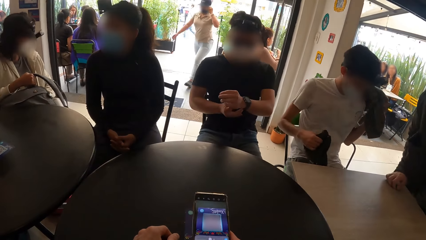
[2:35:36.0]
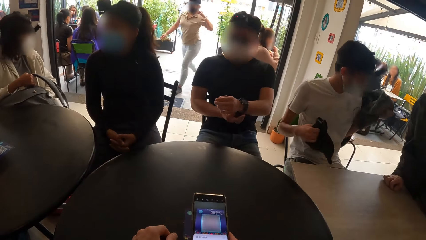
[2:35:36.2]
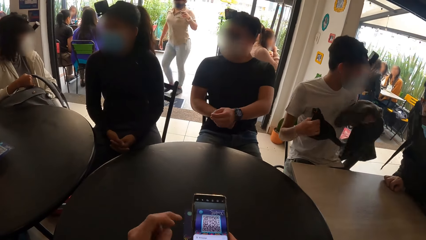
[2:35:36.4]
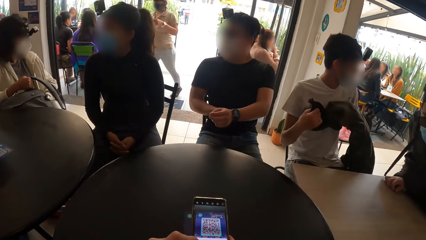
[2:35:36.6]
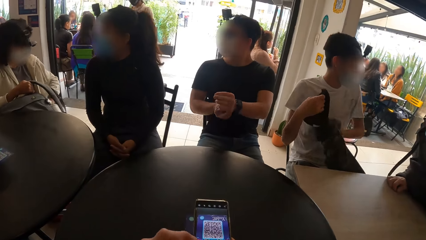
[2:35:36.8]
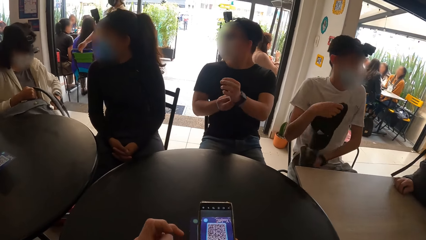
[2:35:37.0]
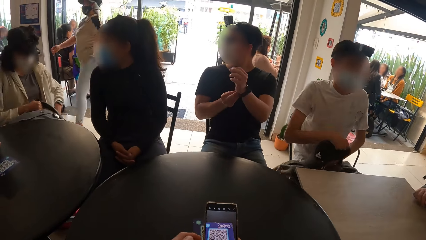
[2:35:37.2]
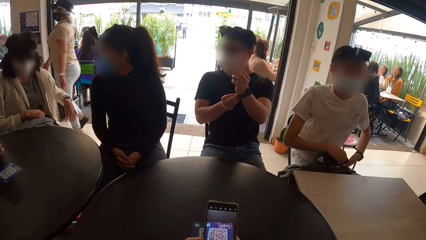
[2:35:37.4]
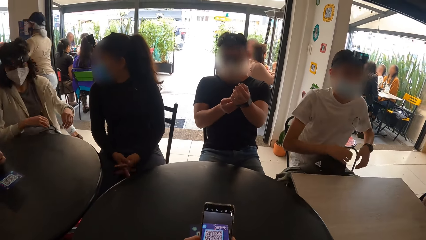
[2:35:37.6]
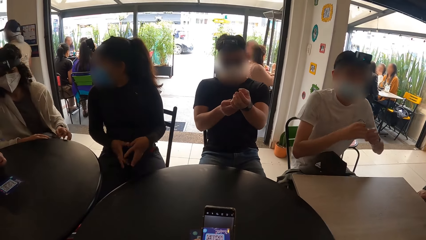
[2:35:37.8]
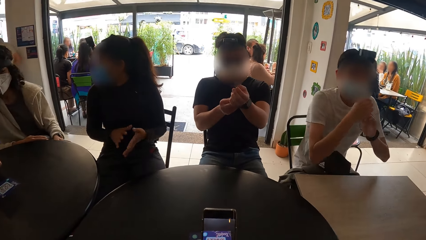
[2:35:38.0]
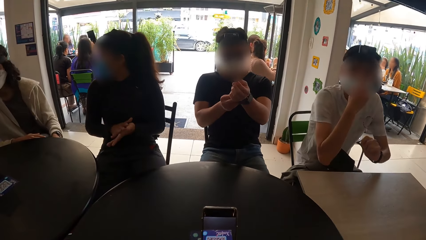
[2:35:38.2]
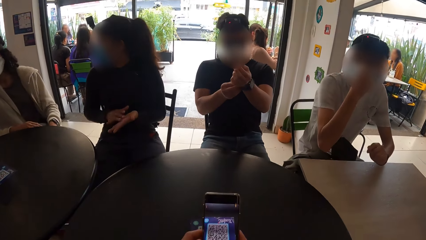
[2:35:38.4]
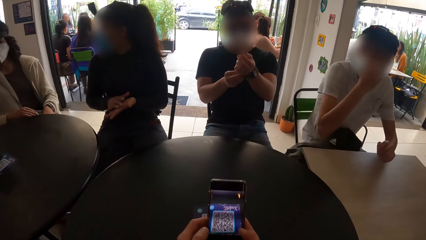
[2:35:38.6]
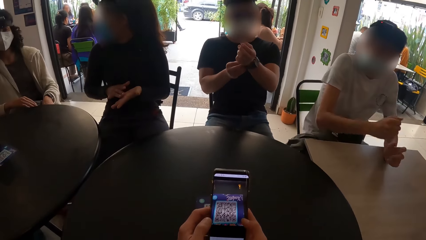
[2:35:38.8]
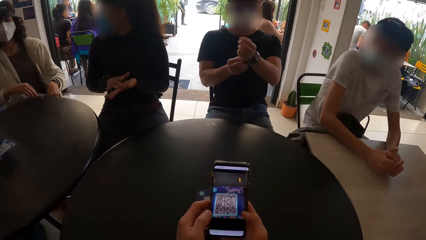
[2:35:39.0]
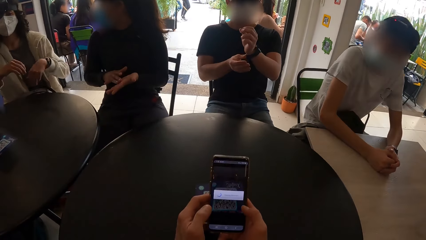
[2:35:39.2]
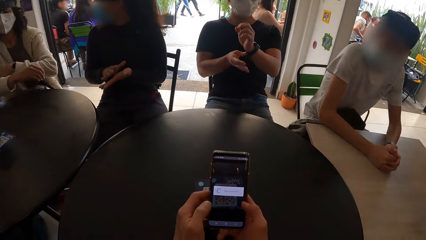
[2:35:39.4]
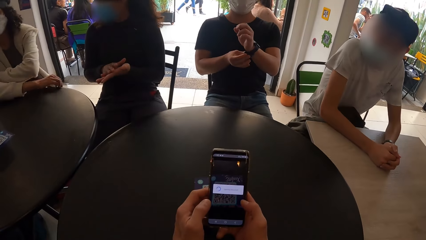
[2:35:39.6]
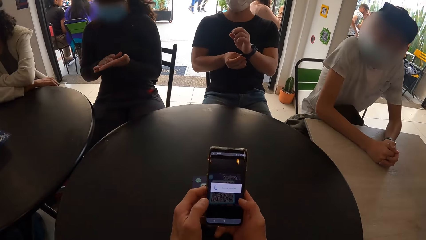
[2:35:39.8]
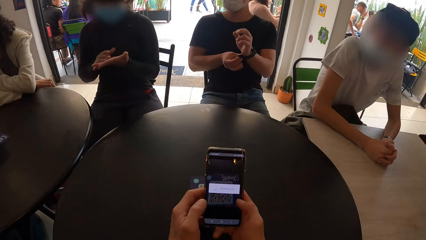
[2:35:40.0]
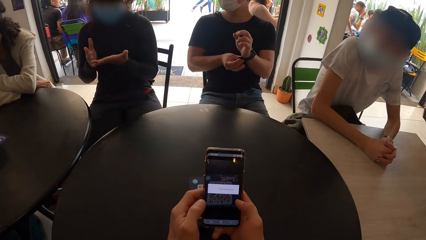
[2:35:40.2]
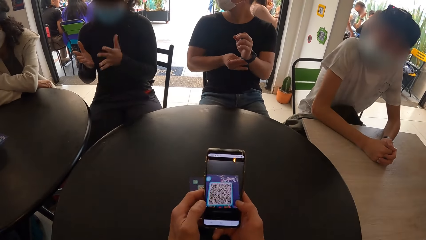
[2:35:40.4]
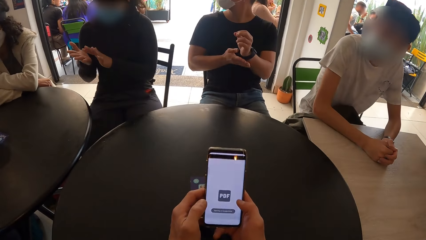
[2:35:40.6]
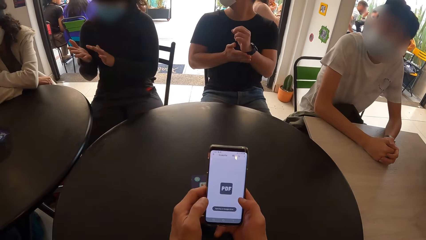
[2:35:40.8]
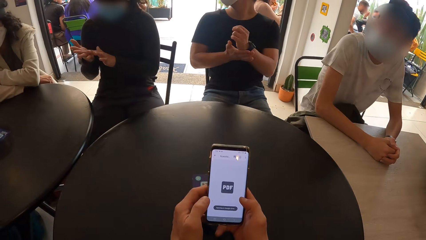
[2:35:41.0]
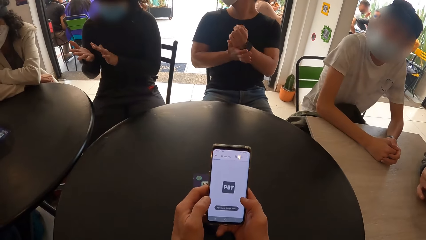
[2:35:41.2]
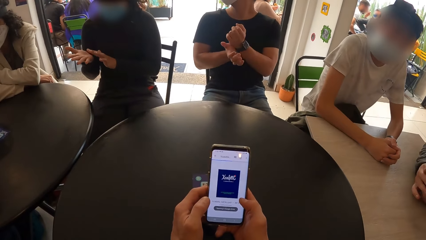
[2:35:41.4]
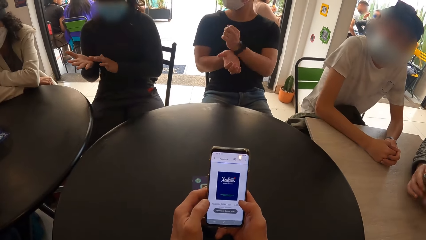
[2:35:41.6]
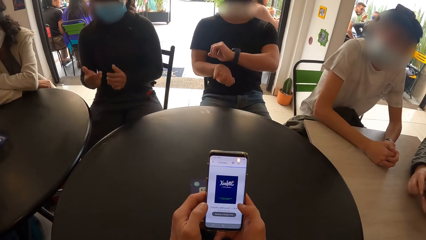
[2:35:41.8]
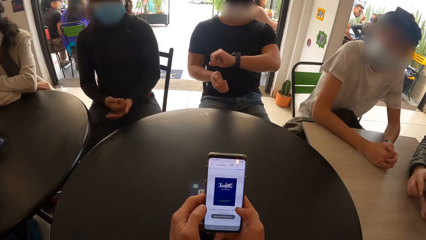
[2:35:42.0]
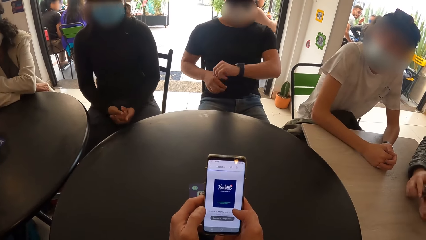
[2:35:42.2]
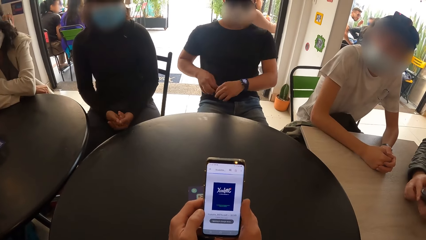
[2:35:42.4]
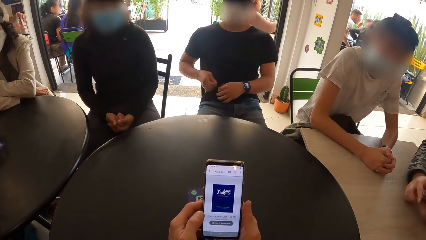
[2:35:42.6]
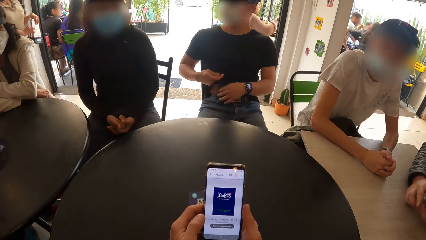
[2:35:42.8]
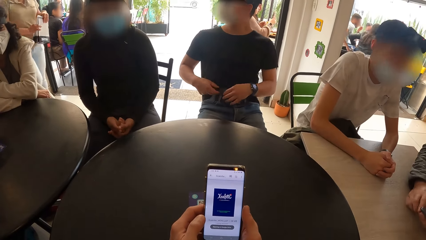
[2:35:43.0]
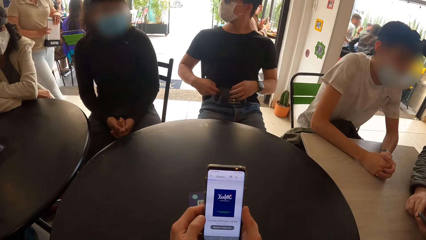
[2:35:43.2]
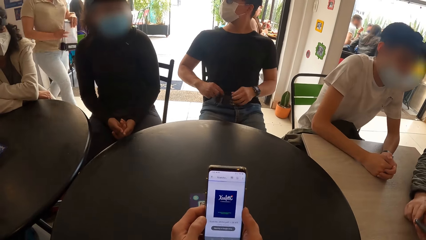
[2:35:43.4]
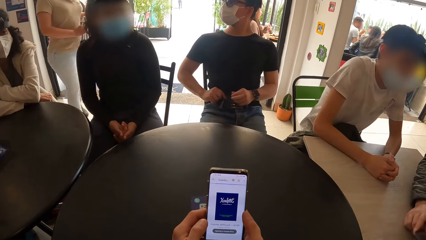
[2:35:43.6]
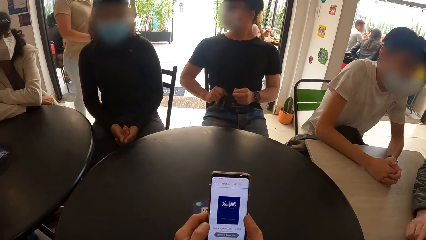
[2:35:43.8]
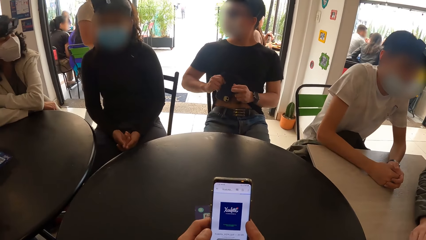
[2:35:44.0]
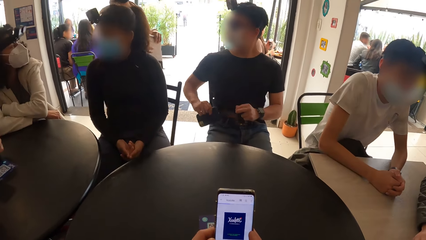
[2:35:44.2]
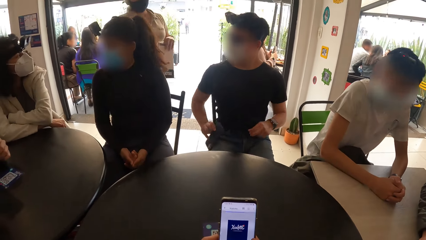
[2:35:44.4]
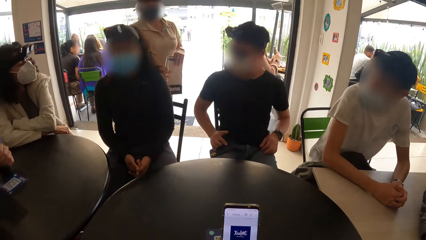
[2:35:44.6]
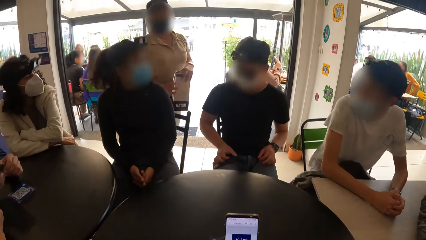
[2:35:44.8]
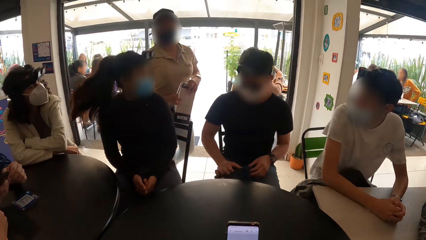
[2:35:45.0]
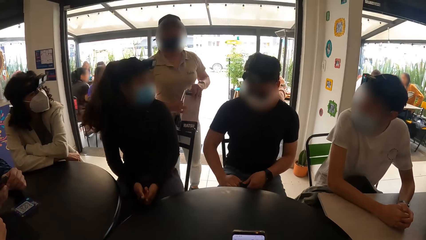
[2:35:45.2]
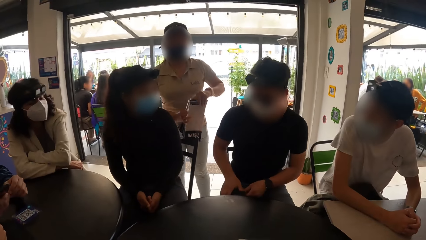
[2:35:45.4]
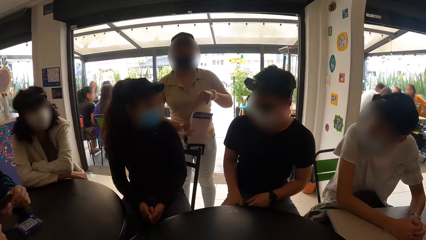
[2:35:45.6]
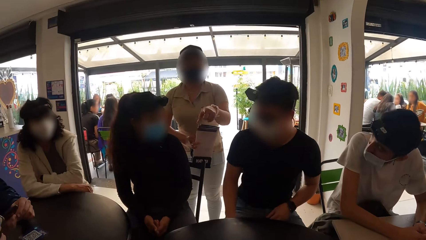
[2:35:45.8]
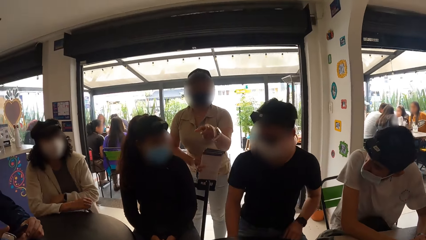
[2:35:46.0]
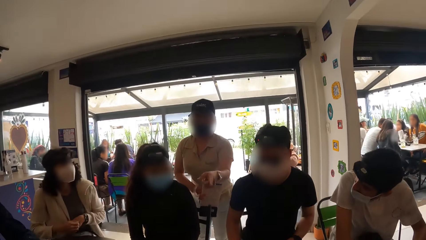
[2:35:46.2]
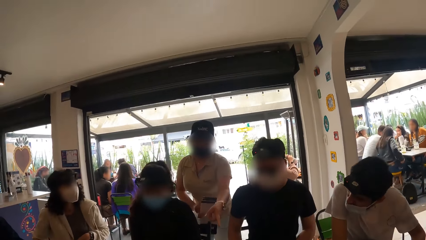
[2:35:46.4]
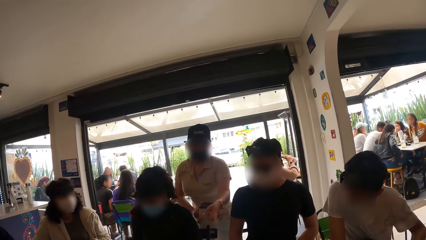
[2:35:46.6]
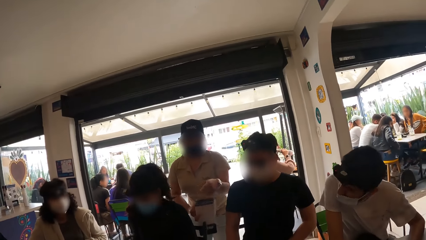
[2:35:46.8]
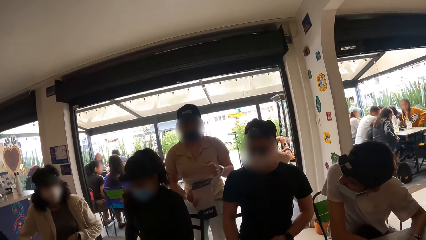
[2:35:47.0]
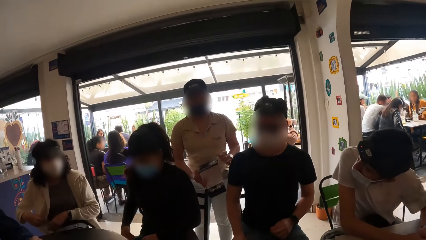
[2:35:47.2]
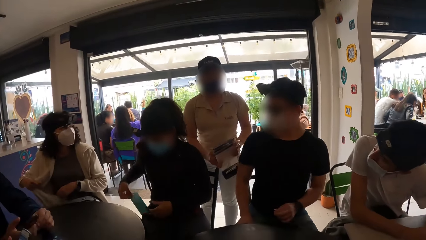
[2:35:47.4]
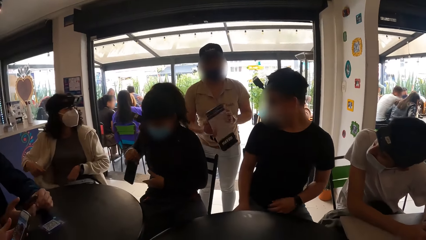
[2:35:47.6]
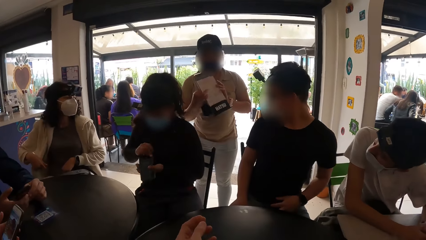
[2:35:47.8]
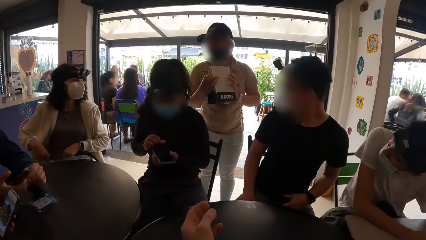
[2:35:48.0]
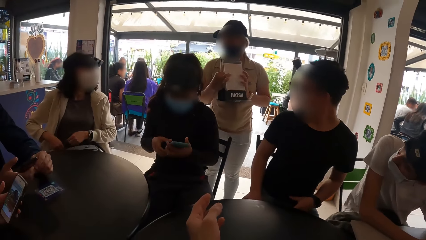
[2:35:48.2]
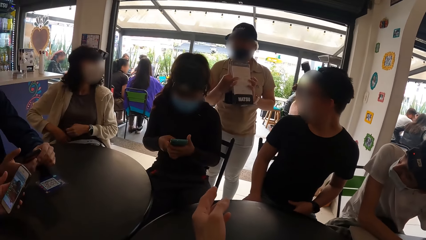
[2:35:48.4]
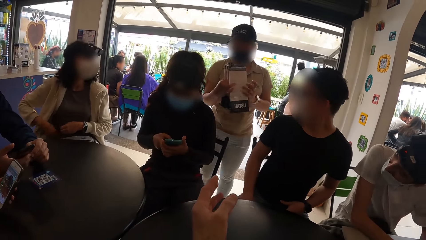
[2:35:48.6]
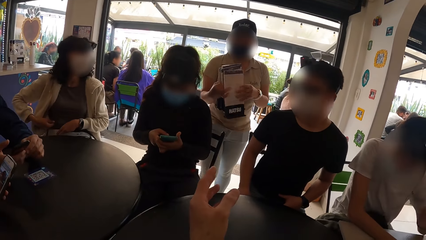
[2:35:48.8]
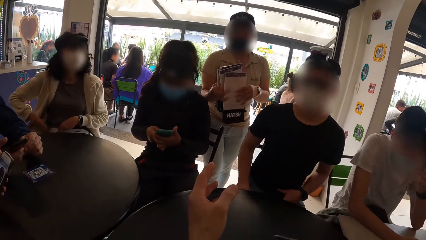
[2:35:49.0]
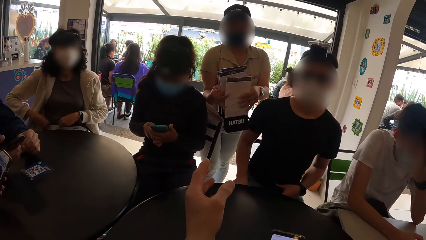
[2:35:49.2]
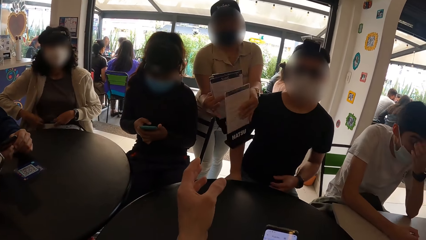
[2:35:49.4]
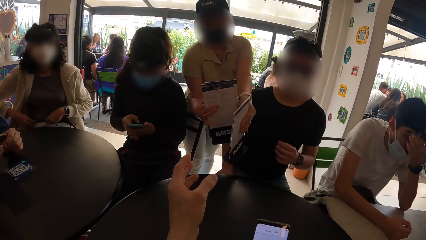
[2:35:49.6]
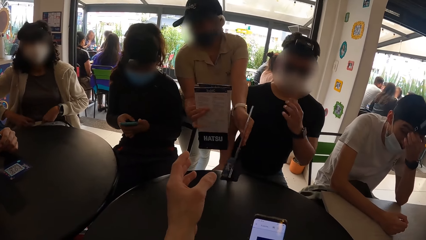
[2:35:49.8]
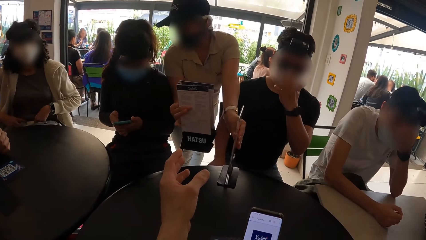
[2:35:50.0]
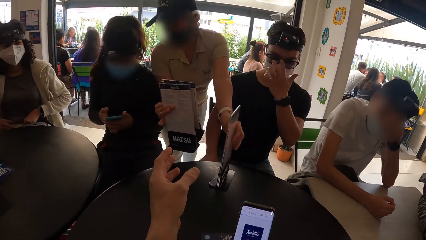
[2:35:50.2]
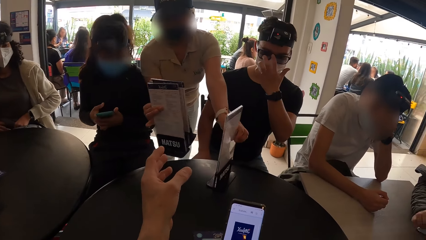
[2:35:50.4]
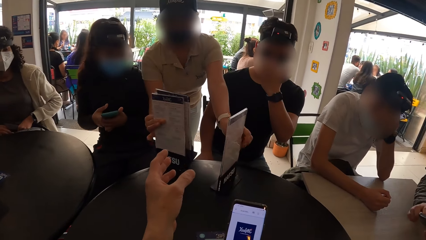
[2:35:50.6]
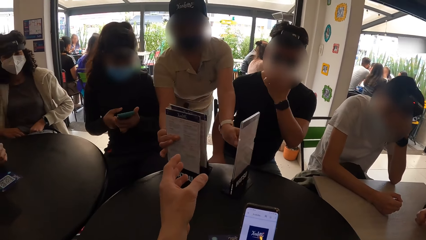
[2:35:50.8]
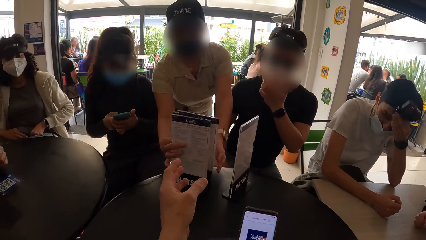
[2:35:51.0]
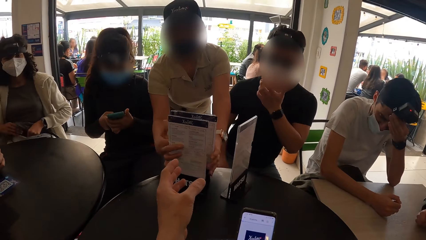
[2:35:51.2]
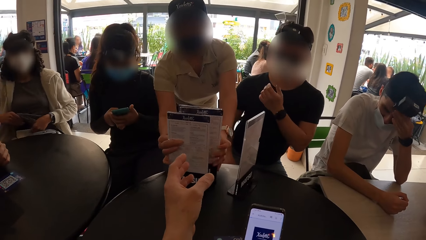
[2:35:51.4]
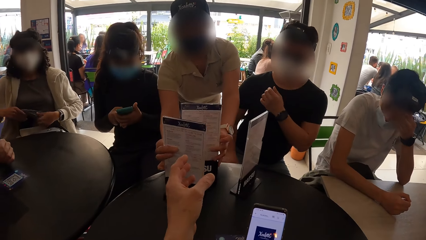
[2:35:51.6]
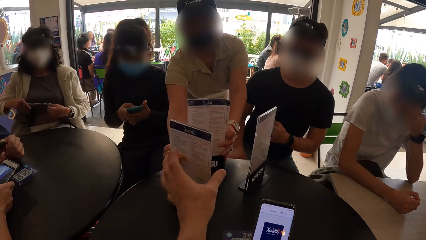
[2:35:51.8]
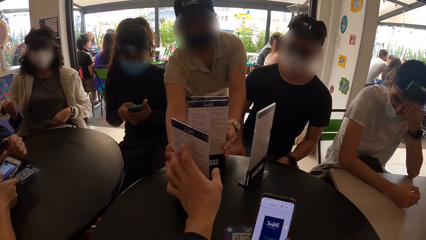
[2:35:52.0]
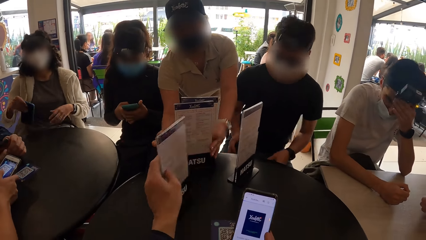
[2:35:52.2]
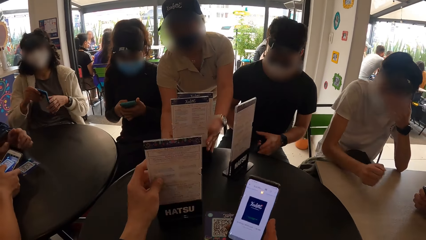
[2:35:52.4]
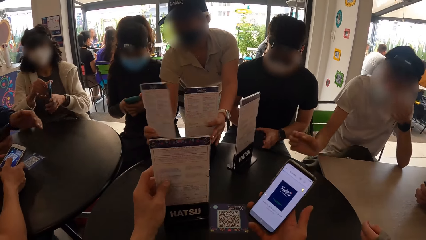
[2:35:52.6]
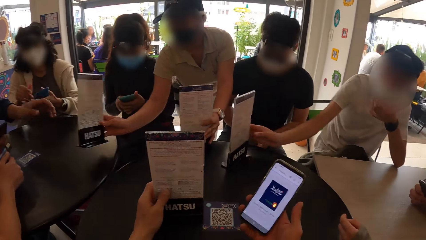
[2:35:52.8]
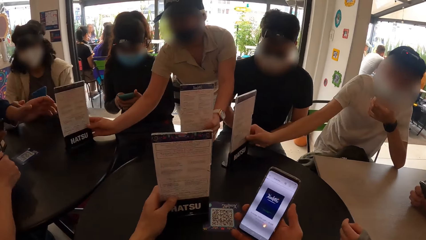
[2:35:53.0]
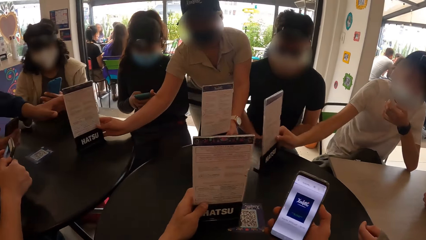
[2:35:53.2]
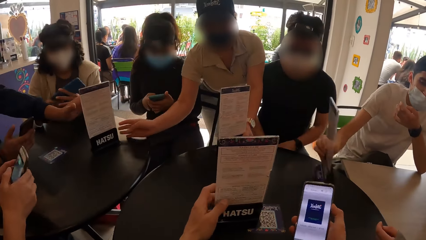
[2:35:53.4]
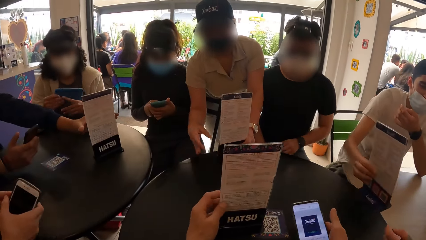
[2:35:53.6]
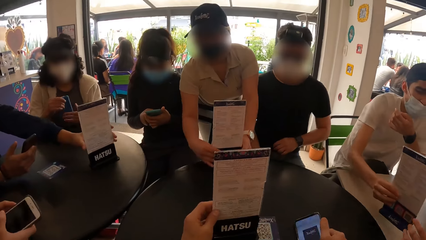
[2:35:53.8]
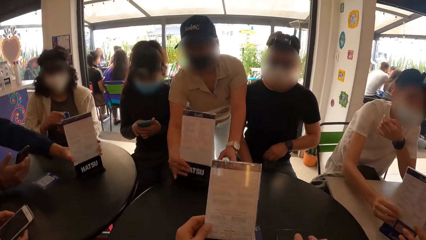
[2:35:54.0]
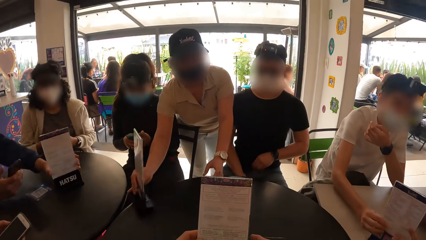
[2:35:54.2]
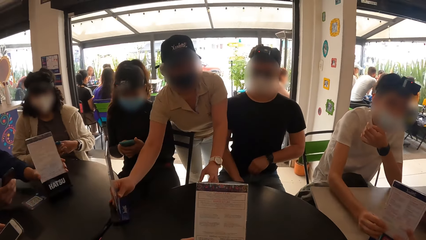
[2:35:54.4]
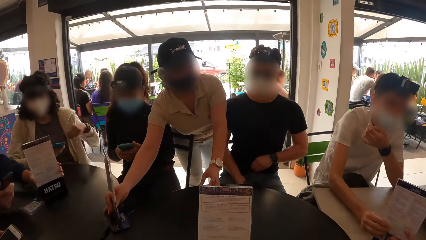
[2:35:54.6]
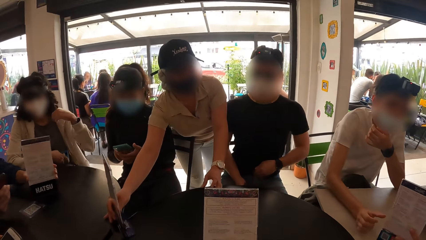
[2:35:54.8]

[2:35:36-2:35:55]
The woman interacts with a group of people. The camera wearer uses the phone. He stretches the left hand. The woman brings a menu list or menu tab. She drops the menu tab on the table with her left hand. The camera wearer collects the menu tab from the woman with his left hand. He looks on the phone.
